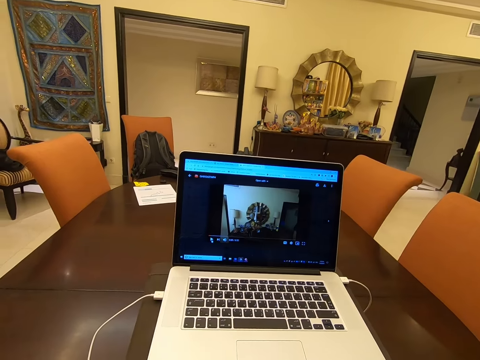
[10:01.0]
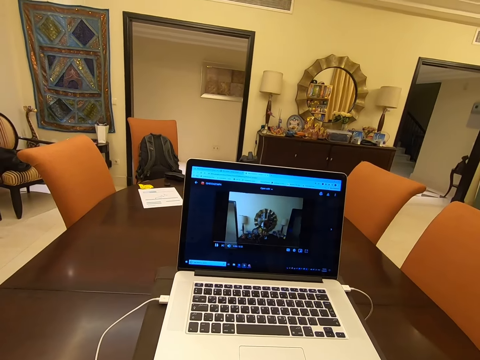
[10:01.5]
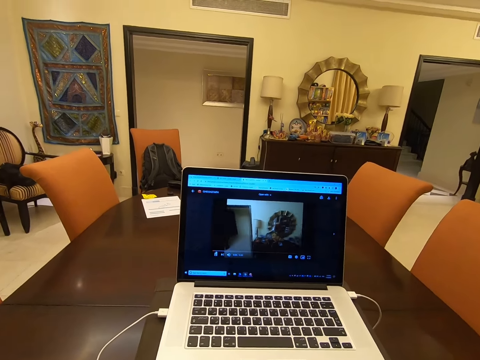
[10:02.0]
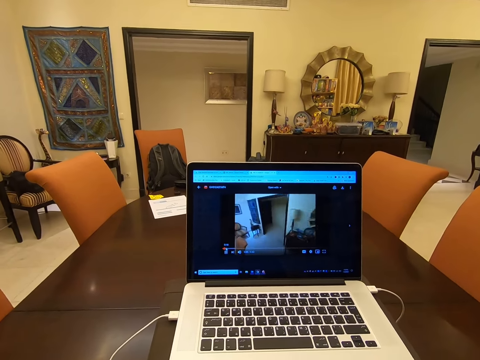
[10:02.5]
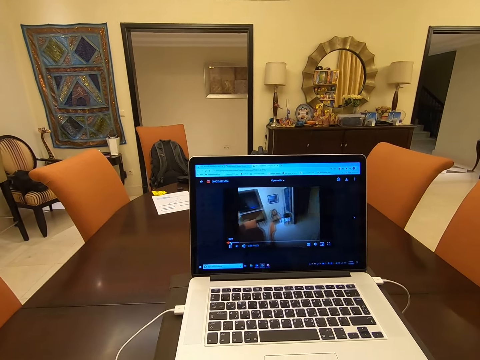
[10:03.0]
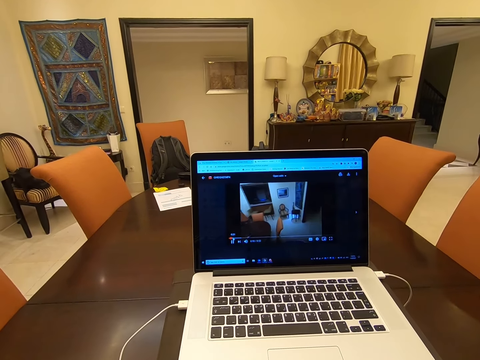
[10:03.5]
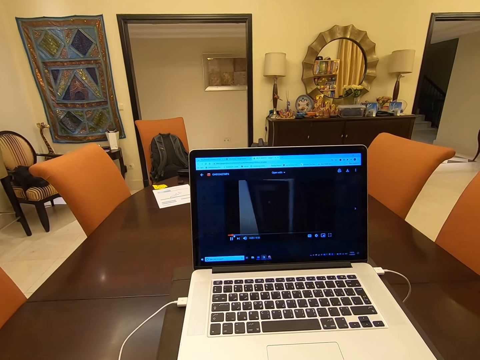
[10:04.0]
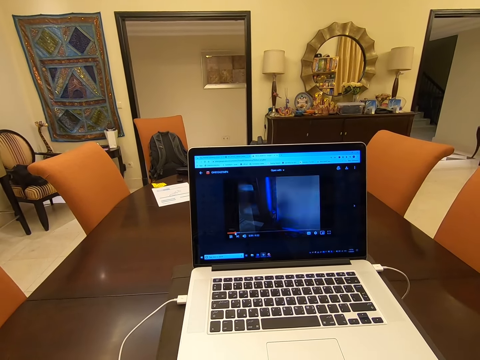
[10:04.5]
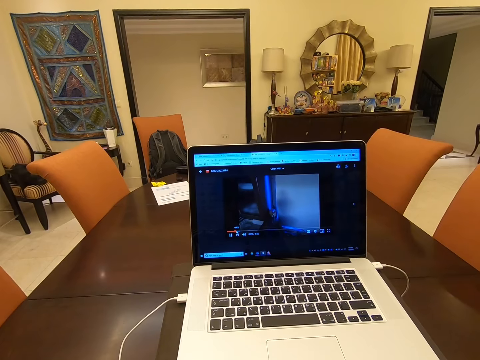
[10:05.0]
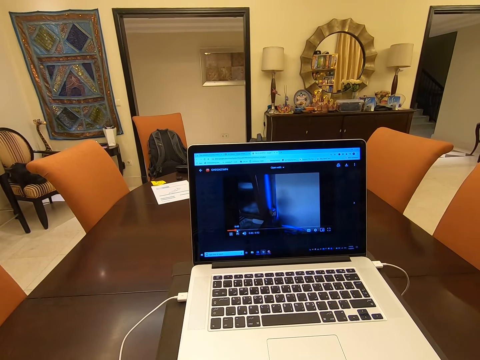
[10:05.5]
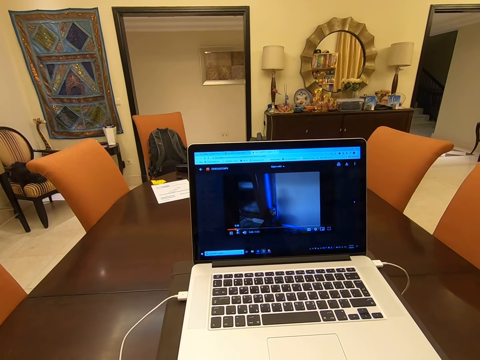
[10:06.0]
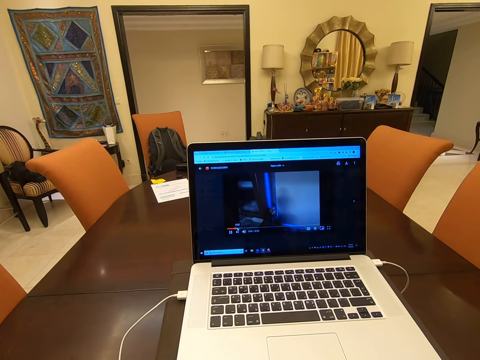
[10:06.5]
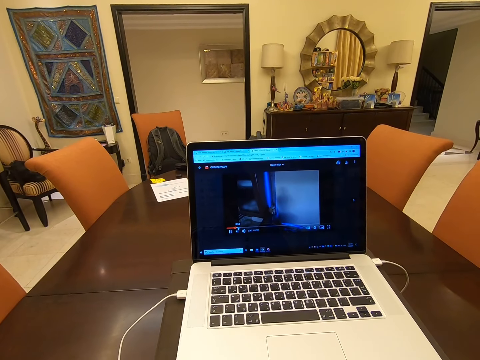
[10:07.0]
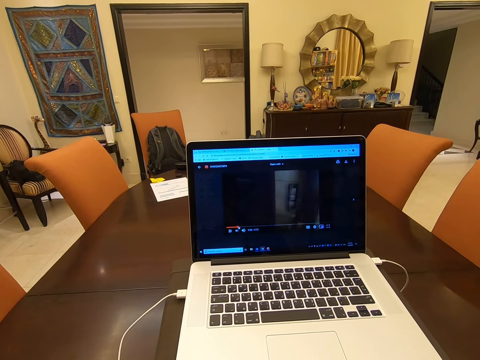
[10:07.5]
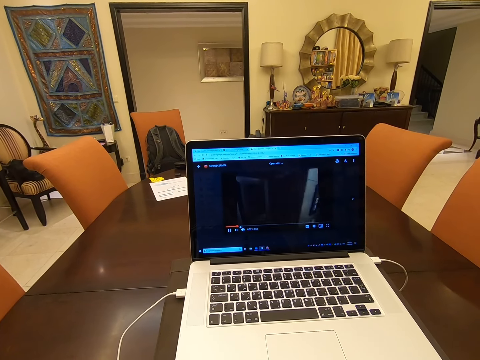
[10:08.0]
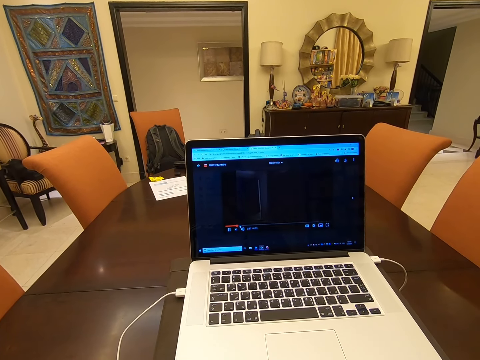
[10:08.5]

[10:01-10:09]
The camera wearer watches a video on the laptop.

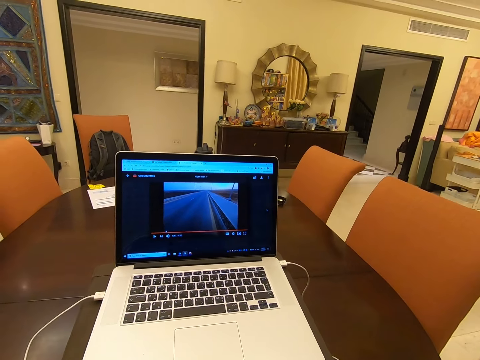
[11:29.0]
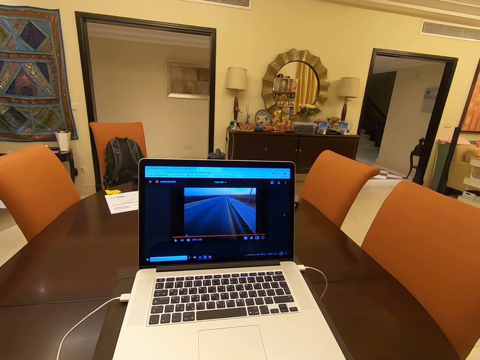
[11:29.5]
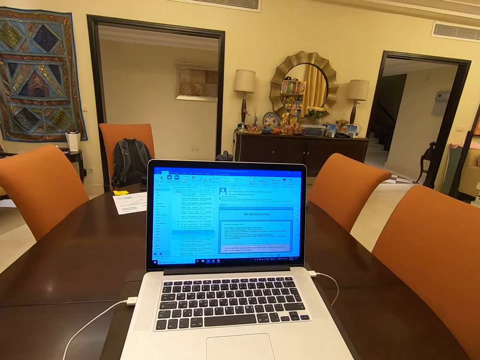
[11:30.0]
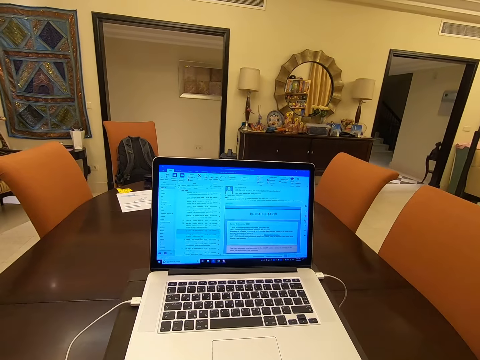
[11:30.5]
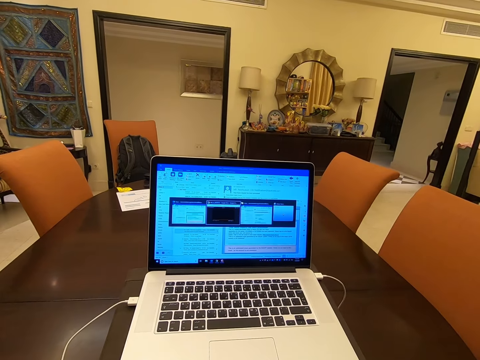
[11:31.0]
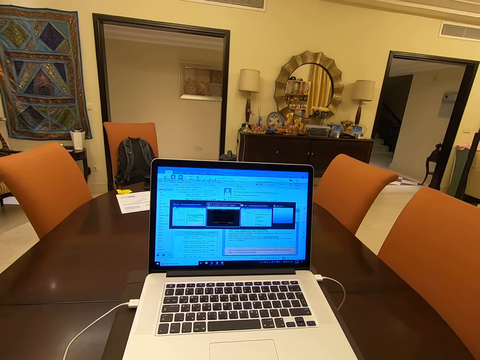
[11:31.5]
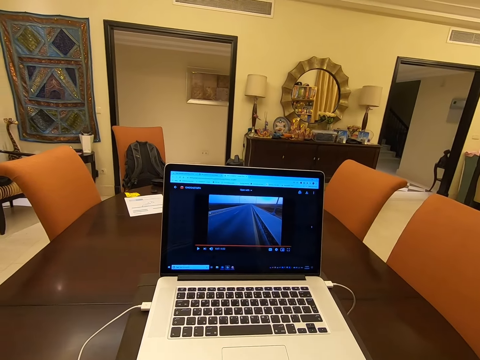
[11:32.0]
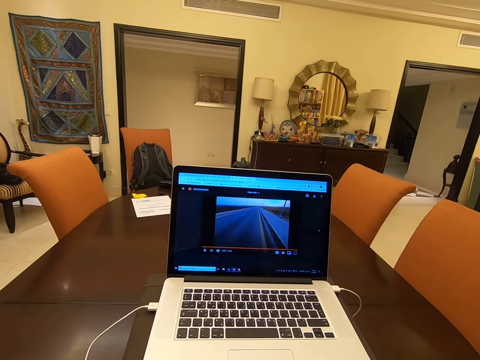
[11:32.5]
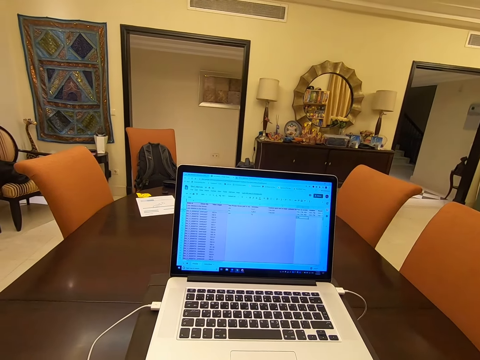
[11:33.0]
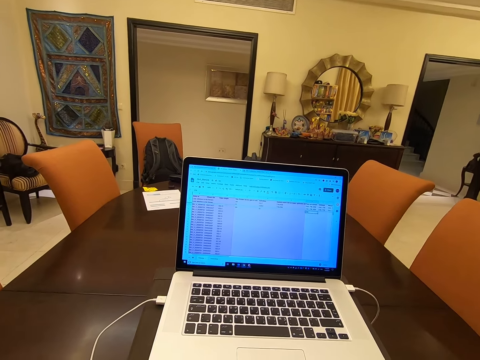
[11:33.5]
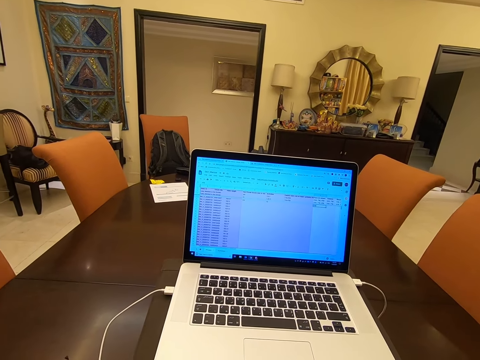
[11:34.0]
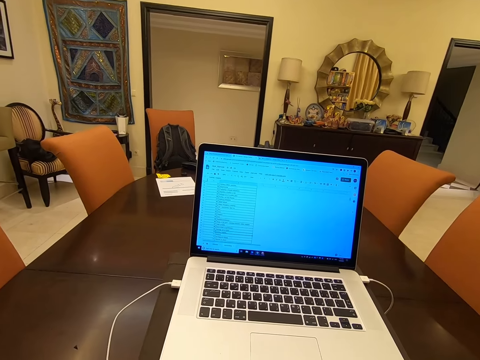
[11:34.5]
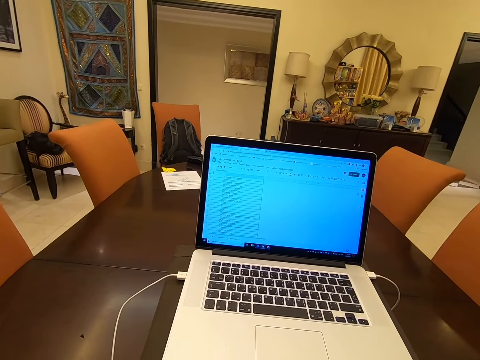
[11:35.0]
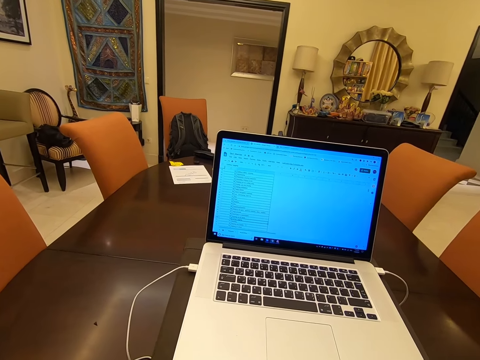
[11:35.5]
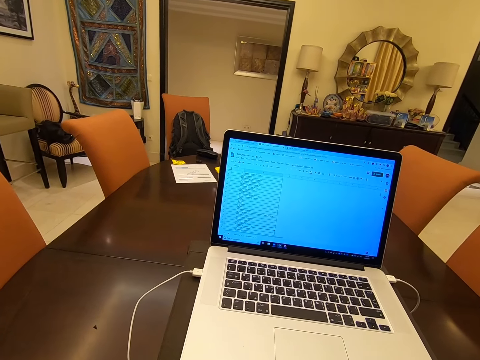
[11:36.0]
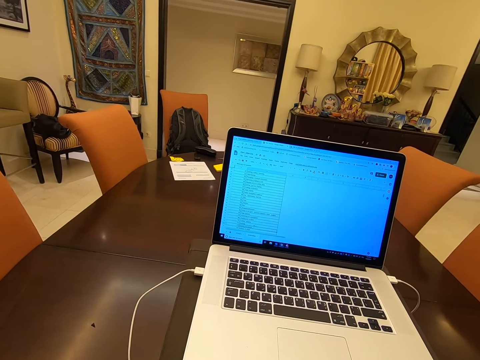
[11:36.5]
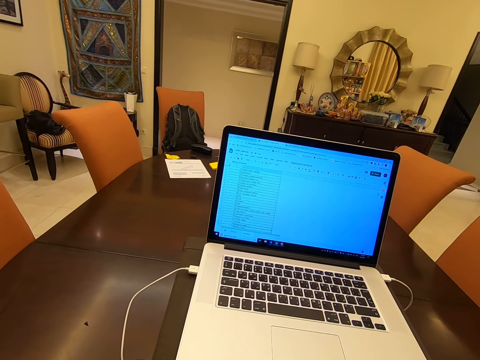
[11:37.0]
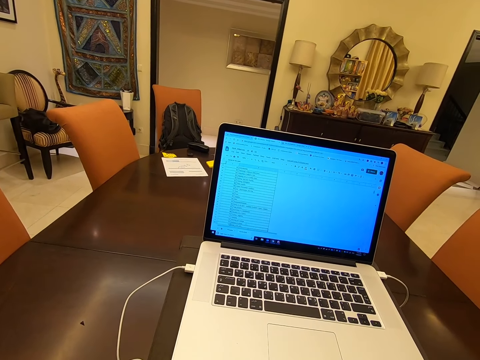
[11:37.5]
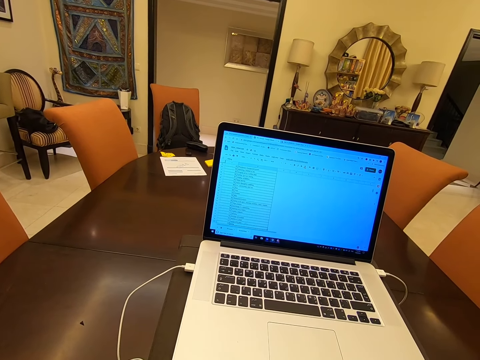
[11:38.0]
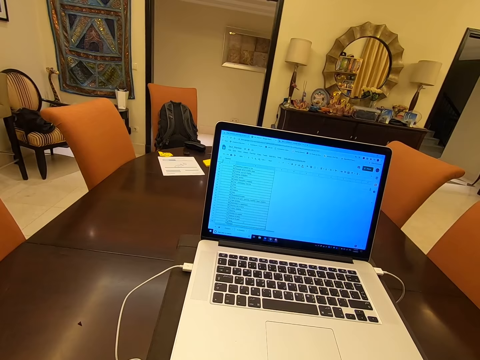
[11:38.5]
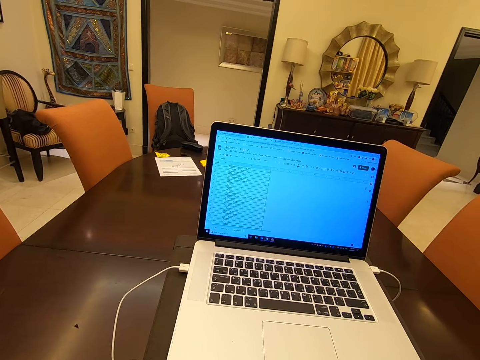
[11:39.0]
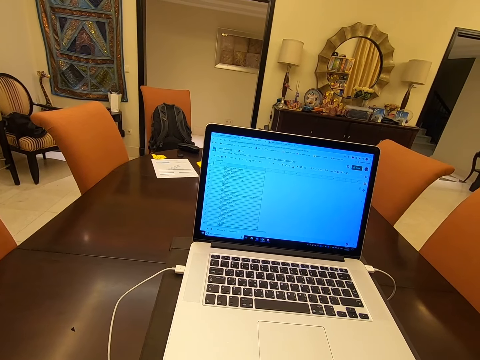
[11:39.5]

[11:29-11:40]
The camera wearer scrolls on the laptop. They operate the laptop.

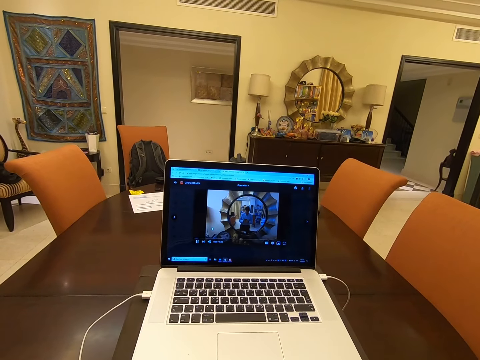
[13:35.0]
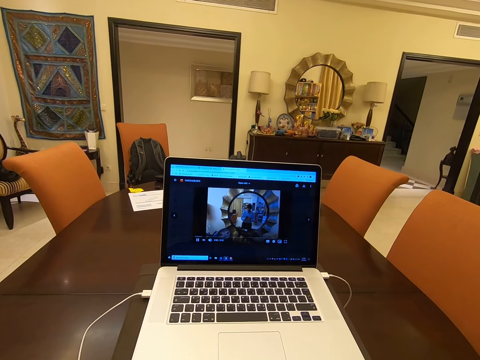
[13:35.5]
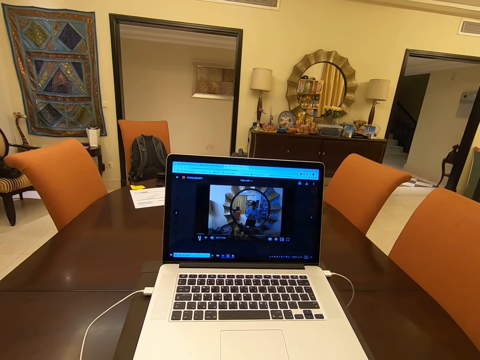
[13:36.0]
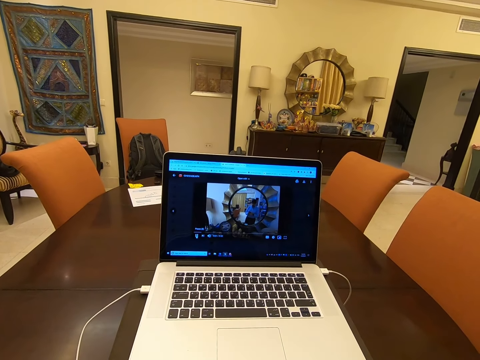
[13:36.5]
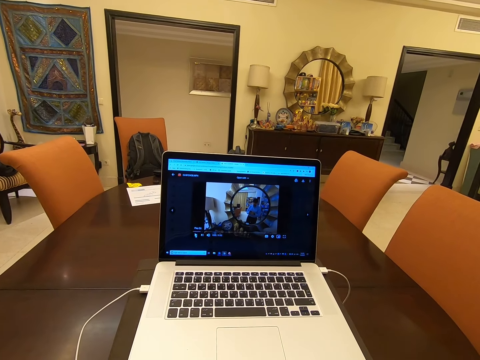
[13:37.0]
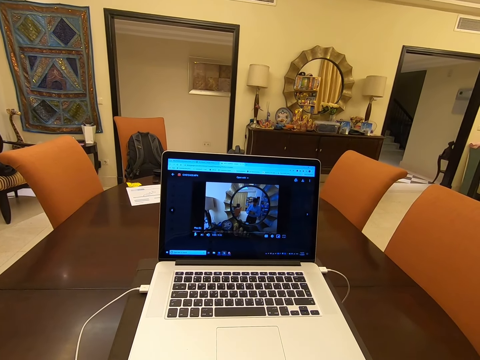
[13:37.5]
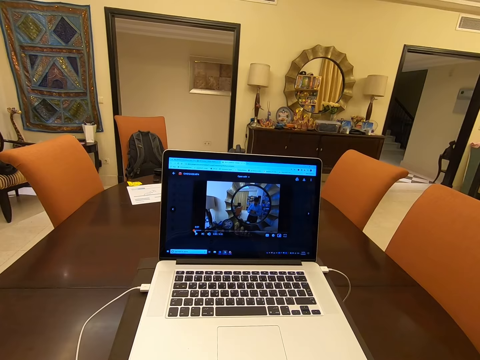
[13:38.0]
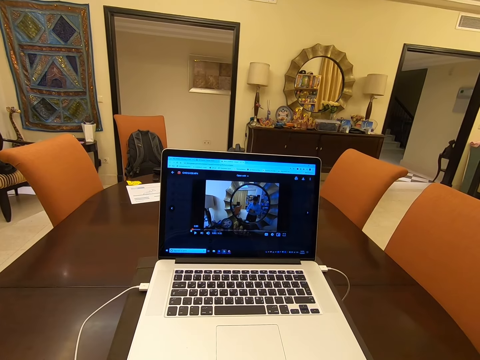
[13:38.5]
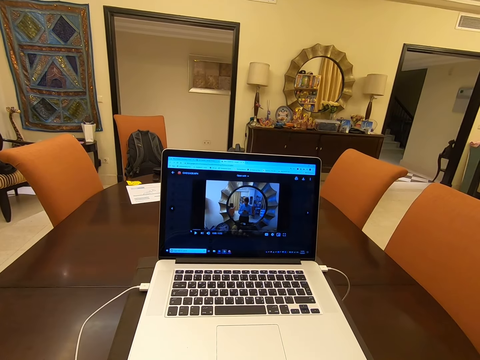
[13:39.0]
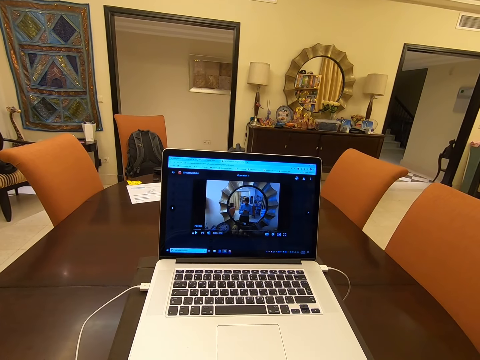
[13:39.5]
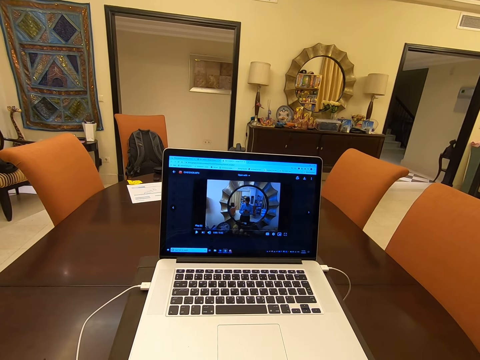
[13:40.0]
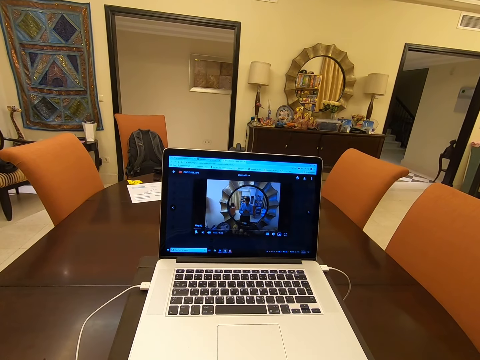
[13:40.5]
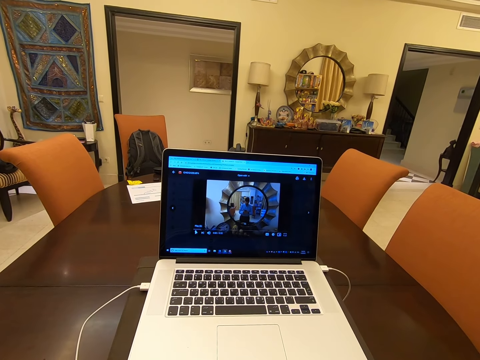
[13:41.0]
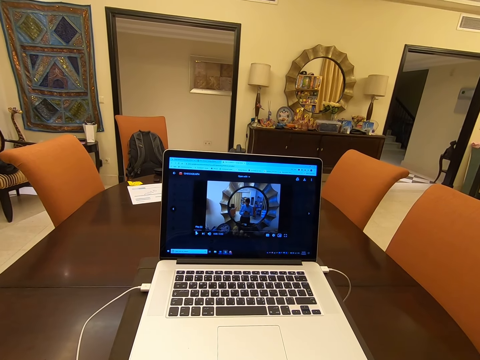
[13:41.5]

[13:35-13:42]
The camera wearer opens a video on the laptop. They watch the video on the laptop.
